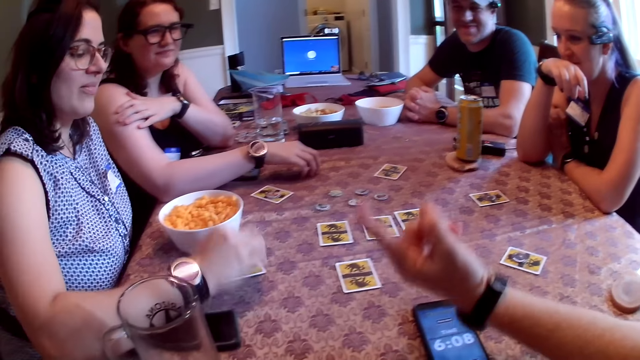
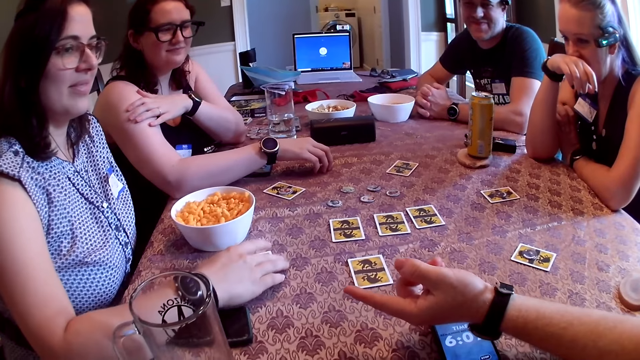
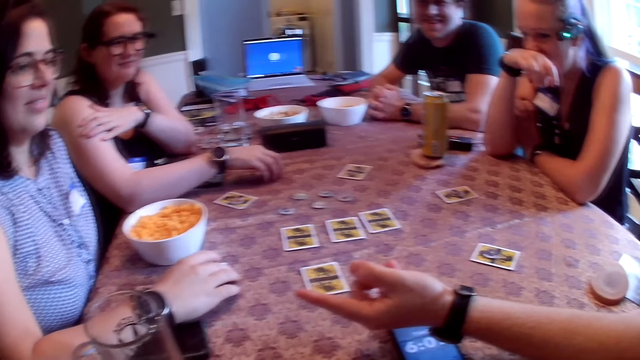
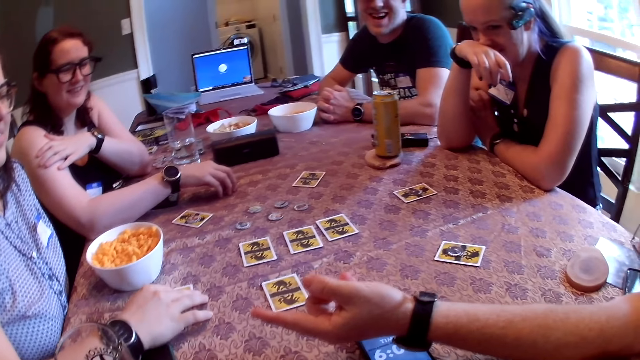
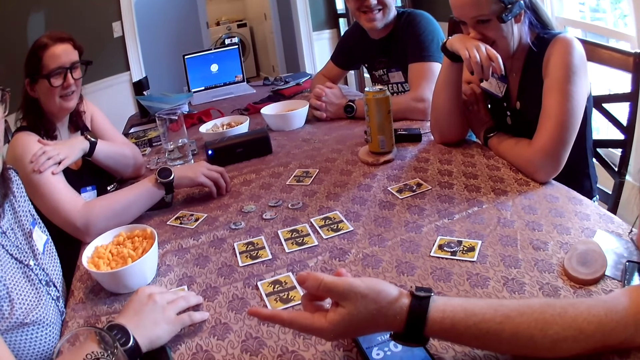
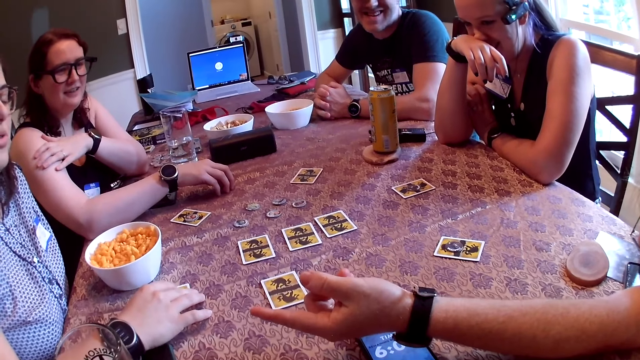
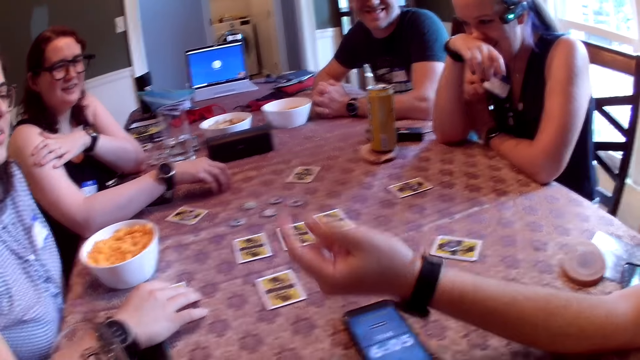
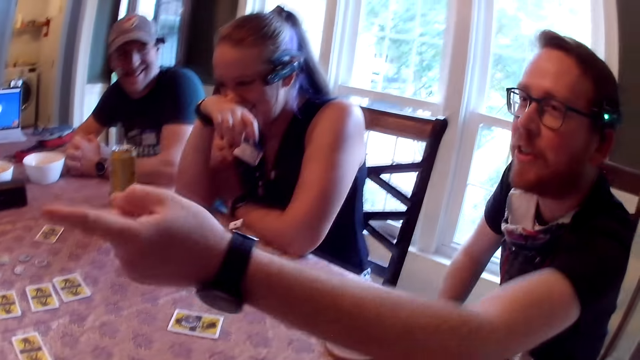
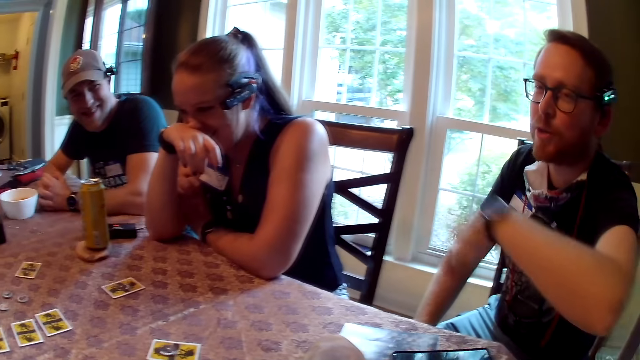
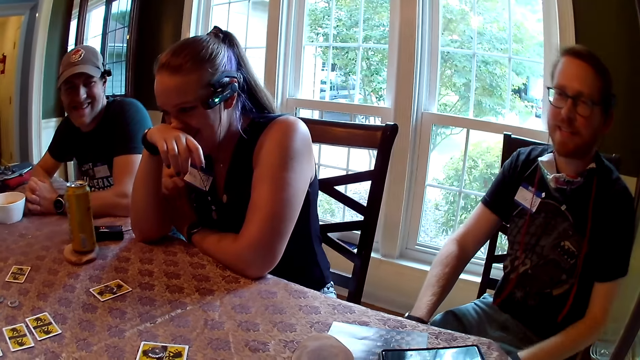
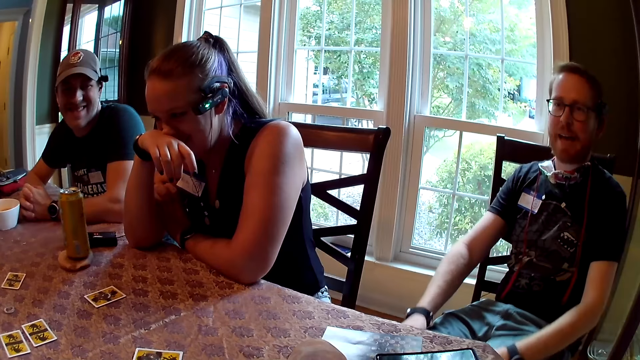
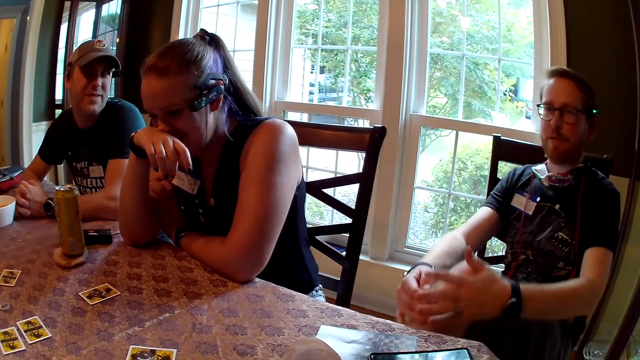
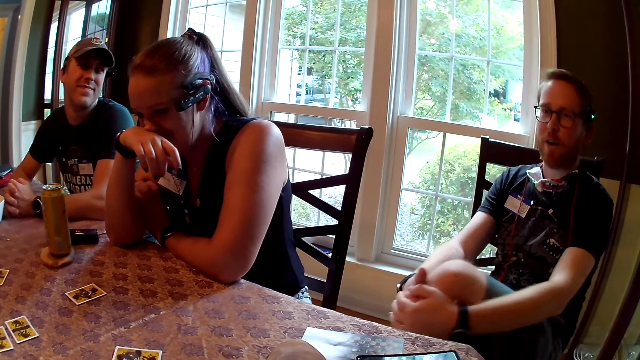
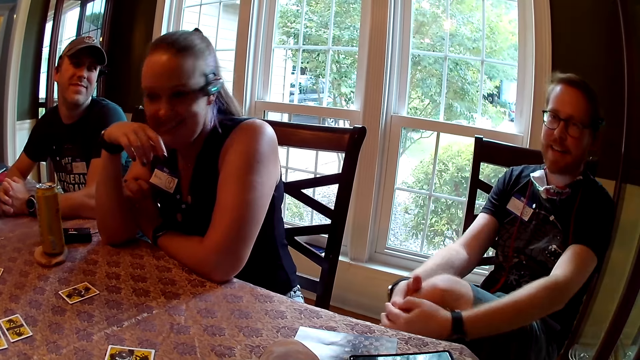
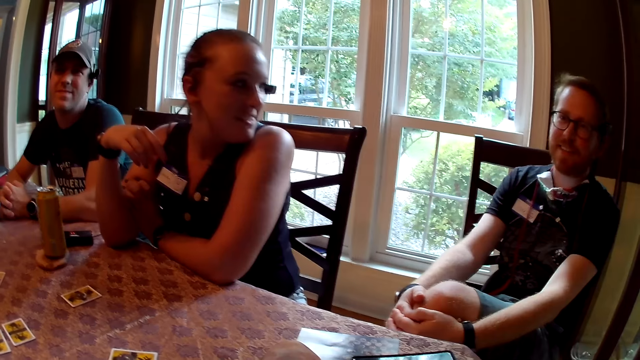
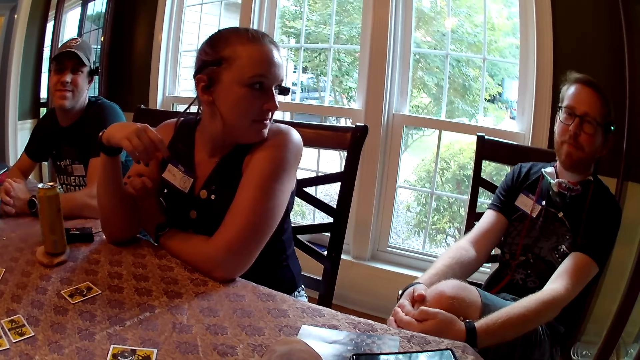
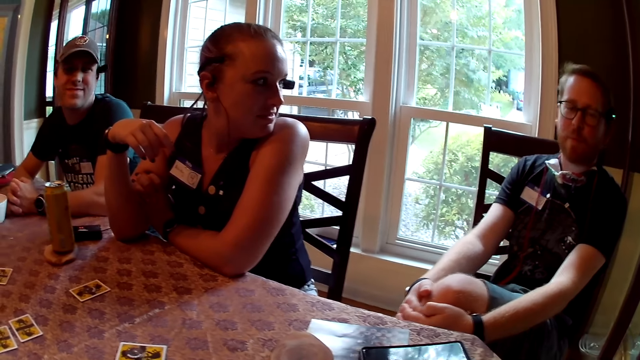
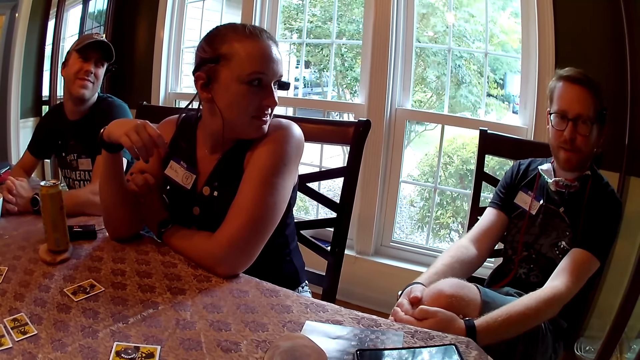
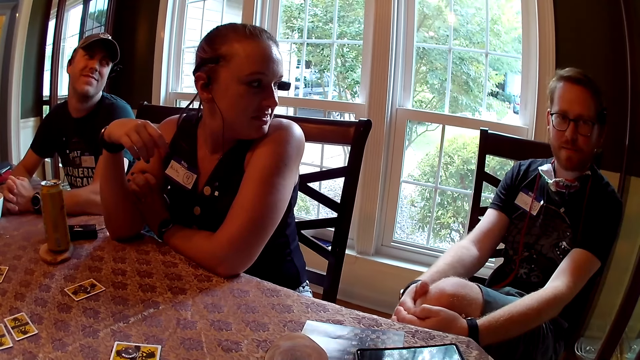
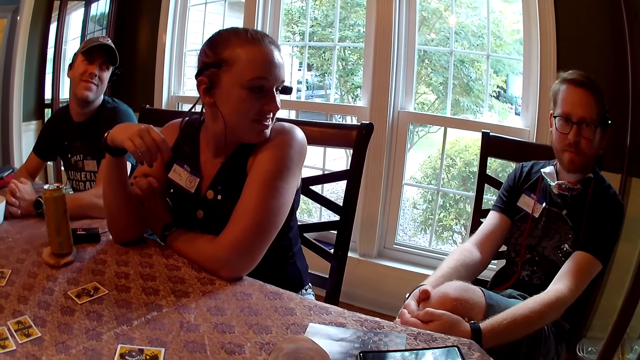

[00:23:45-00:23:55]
A woman drops the token in her right hand on the card on the table. The camera wearer looks at a person.

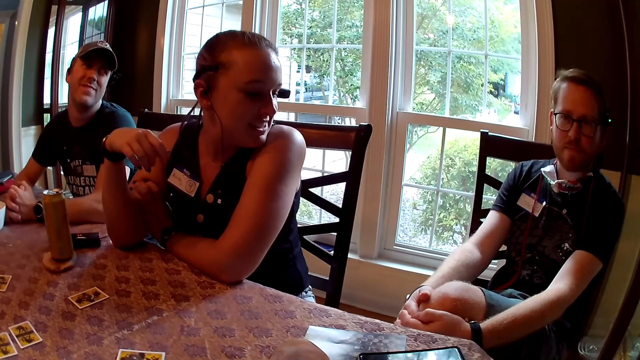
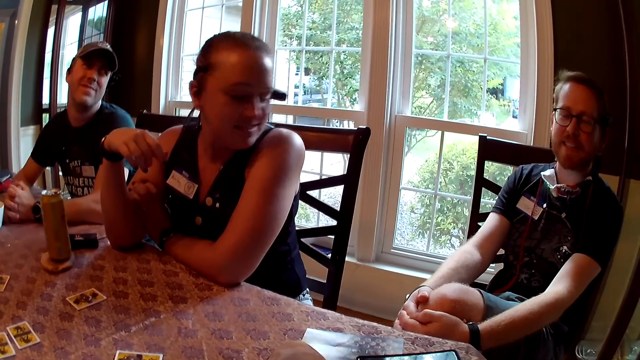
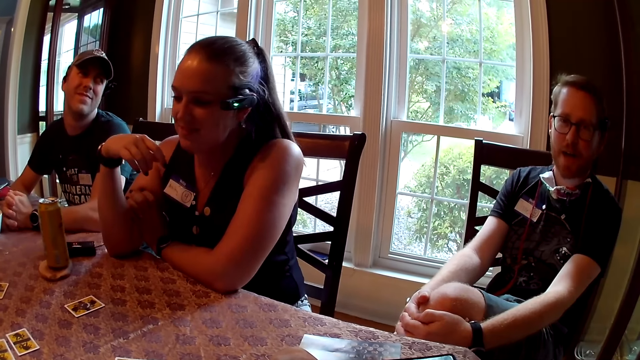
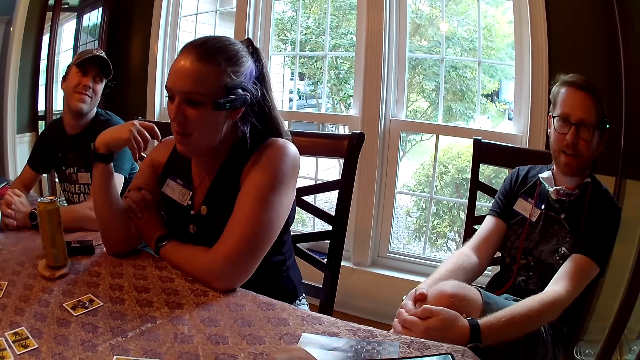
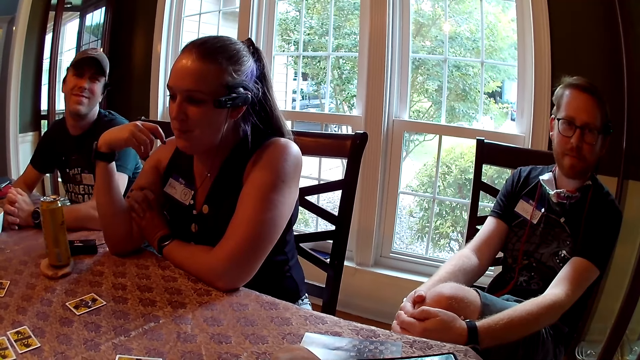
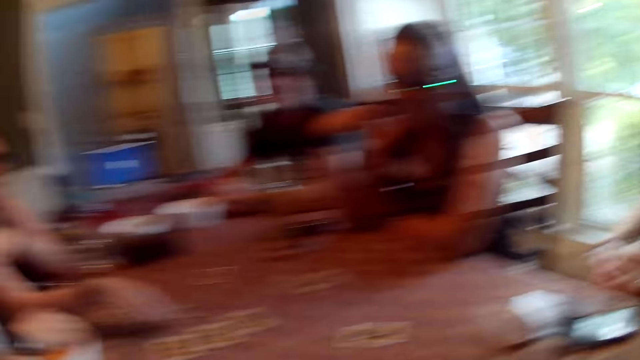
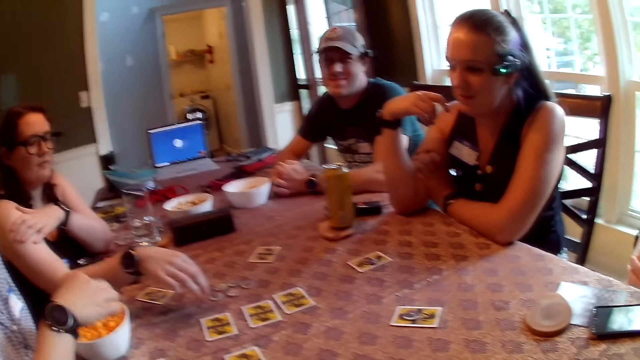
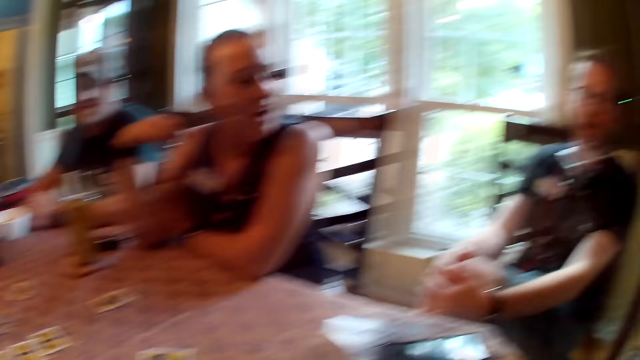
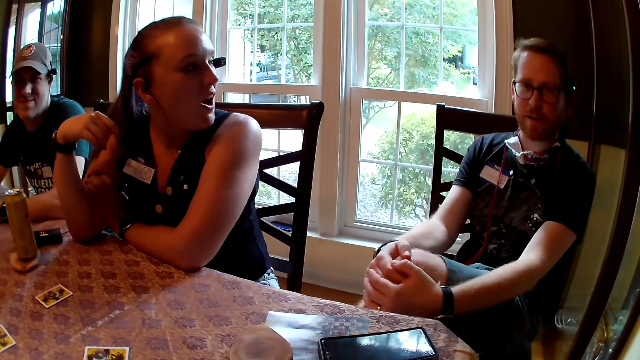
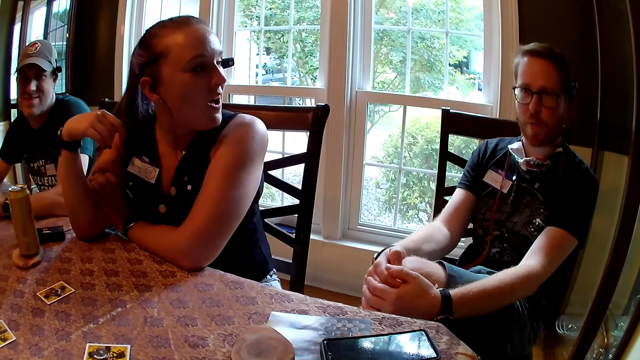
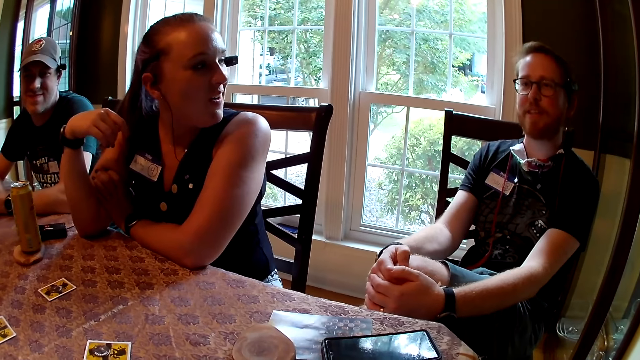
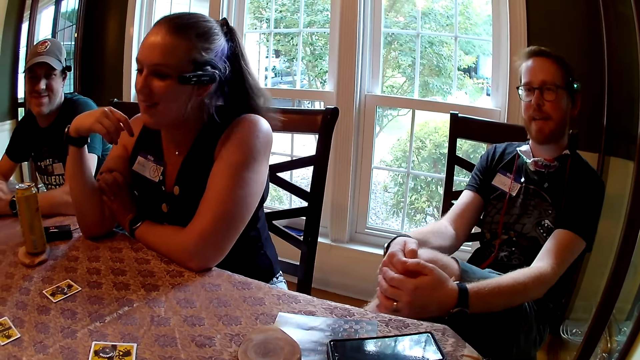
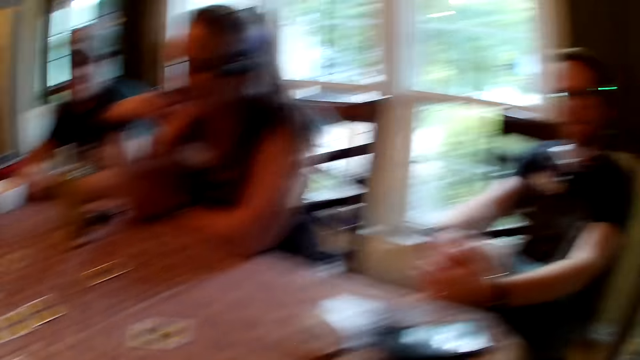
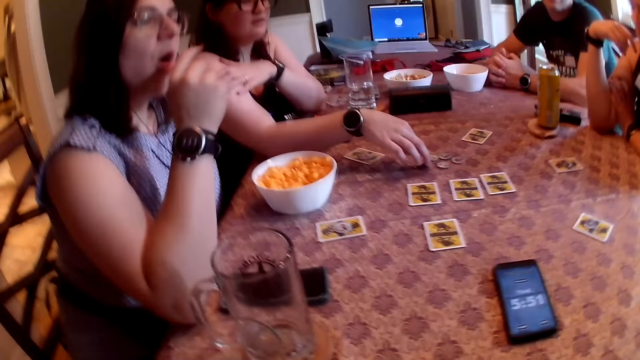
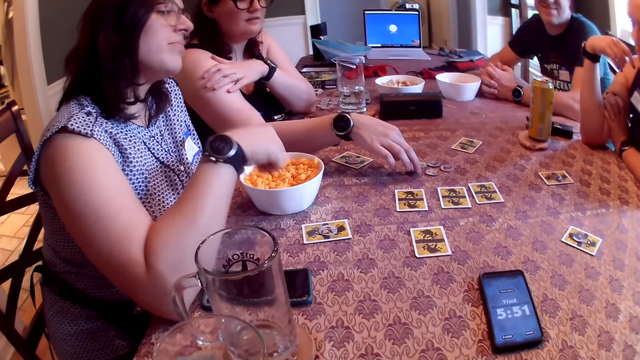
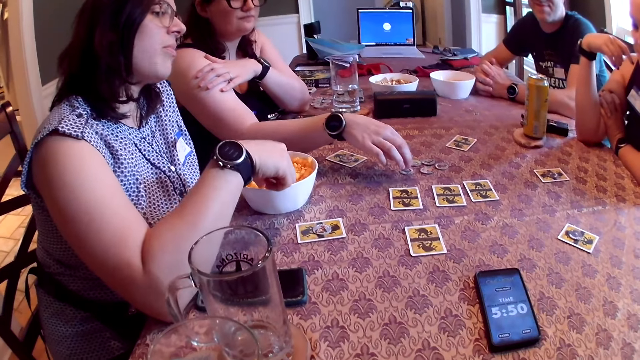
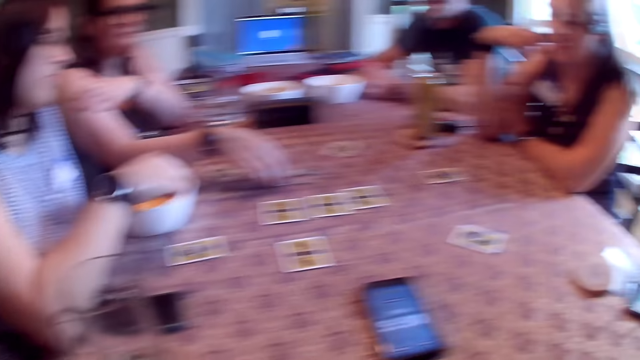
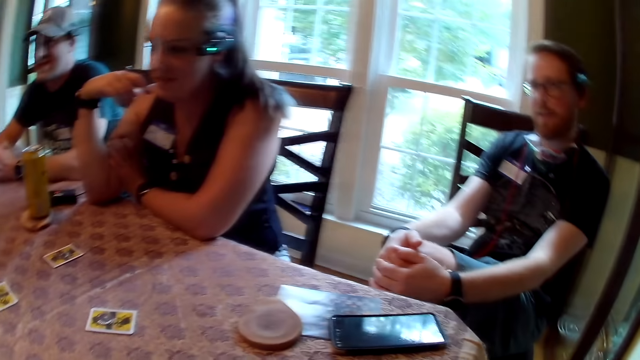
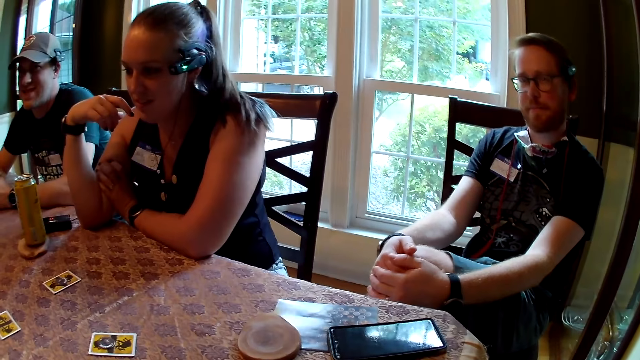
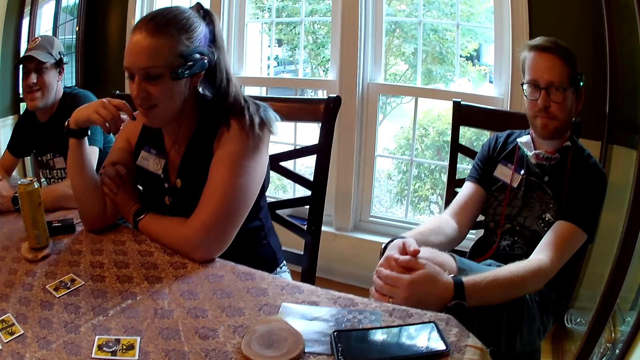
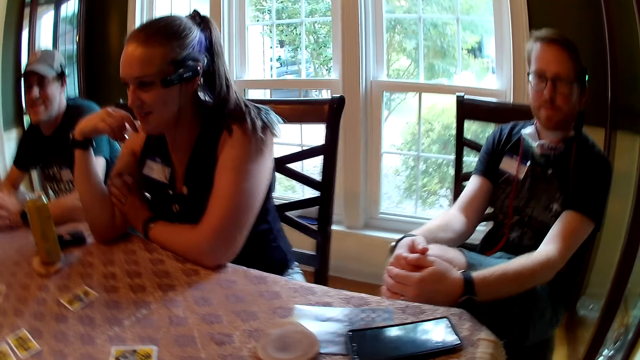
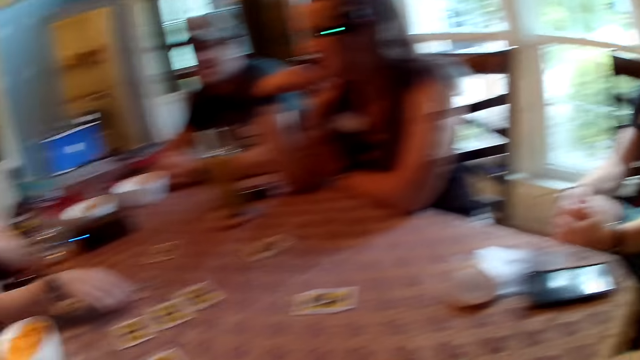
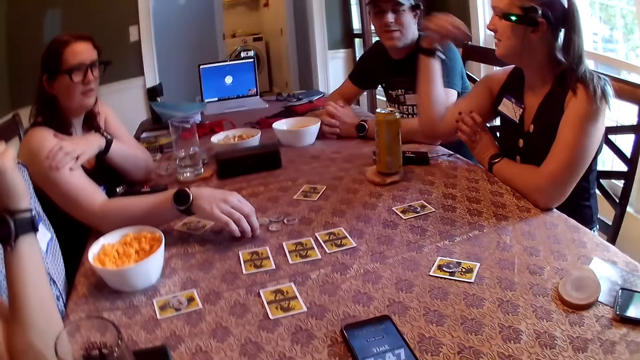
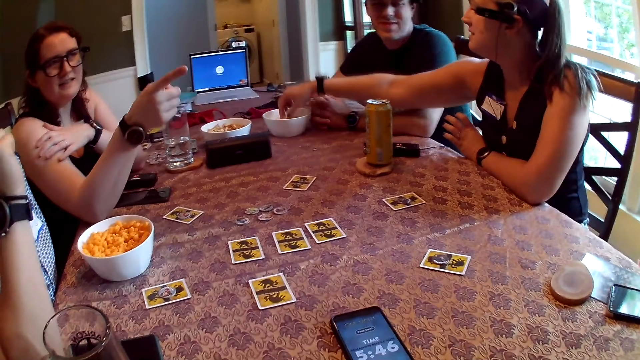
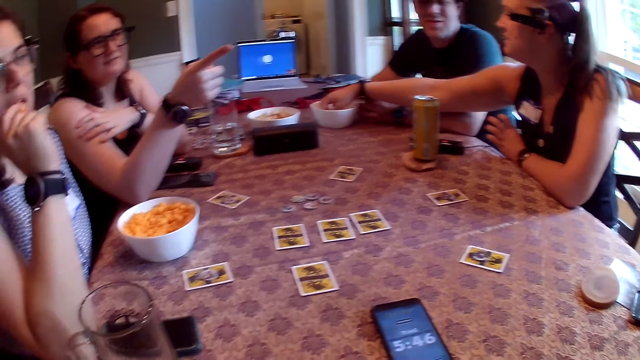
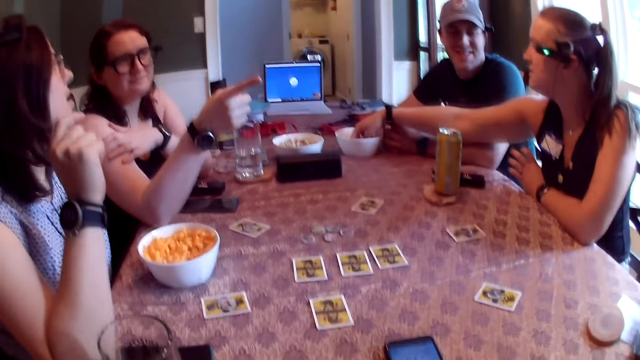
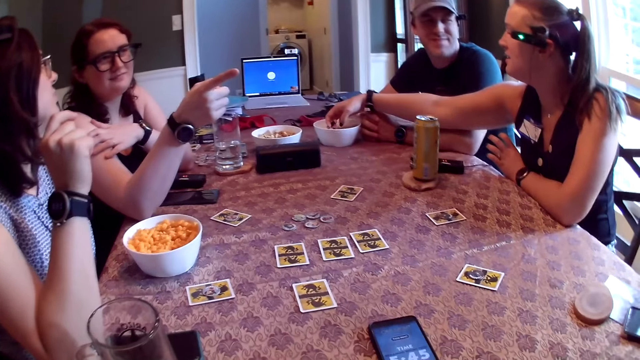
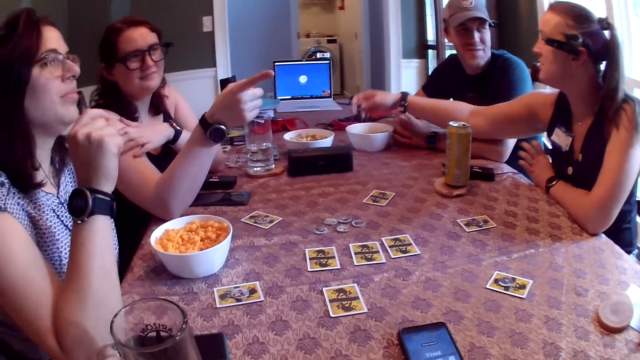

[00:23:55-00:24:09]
A woman moves the tokens on the table with her right hand. Another woman picks up a piece of cheese ball from the bowl with her right hand. She eats the piece of cheese ball in her right hand. The first woman moves the werewolf token on the table. The second woman points at the bowl of cheese balls with her right hand. The first woman points at a man with her right hand. A third woman picks up a piece of chip from the bowl on the table with her right hand.
